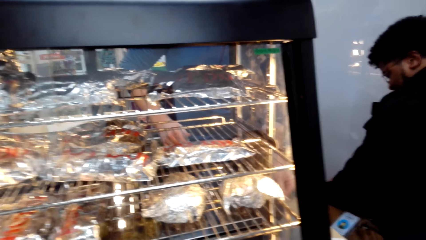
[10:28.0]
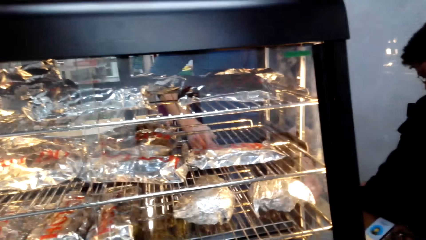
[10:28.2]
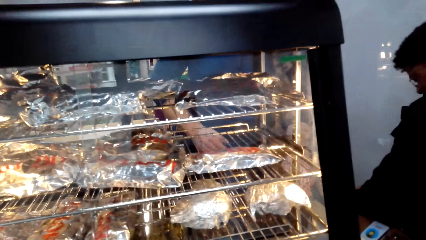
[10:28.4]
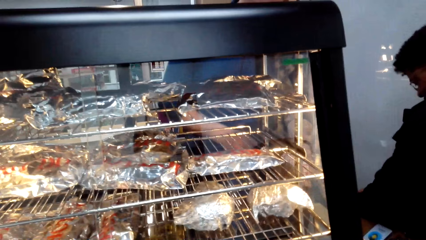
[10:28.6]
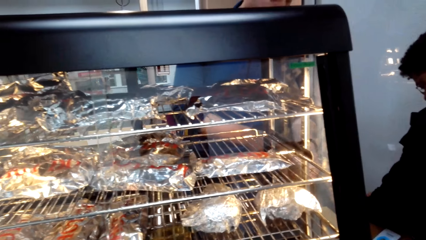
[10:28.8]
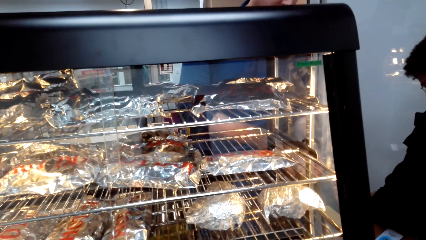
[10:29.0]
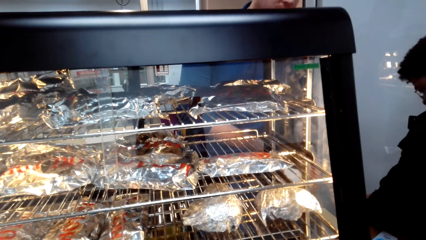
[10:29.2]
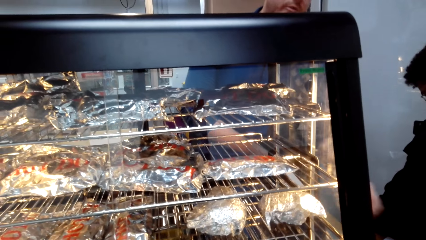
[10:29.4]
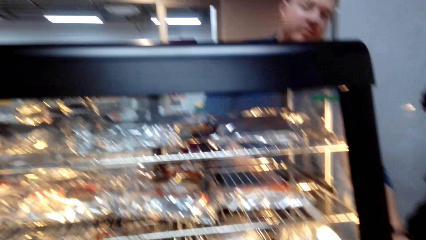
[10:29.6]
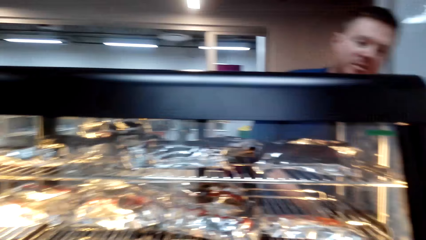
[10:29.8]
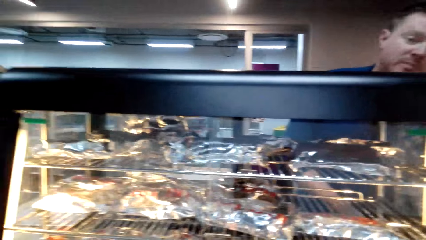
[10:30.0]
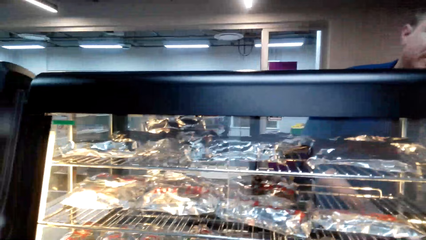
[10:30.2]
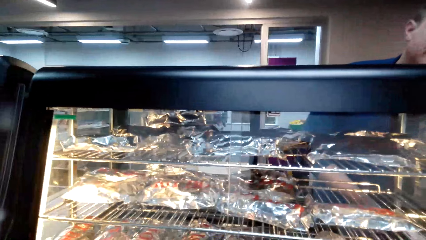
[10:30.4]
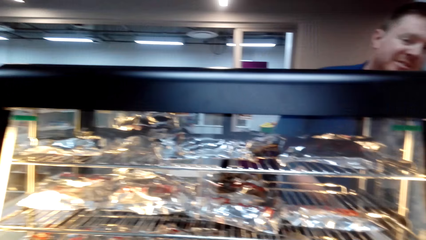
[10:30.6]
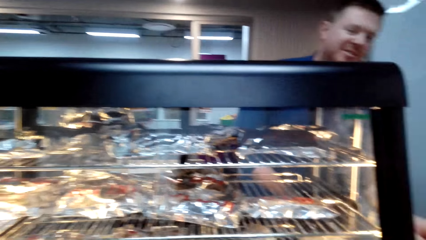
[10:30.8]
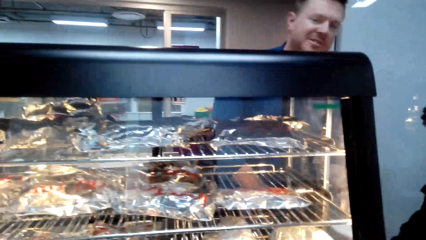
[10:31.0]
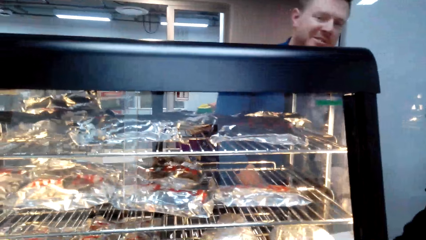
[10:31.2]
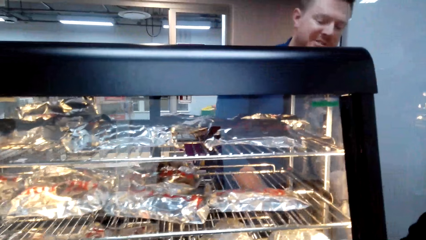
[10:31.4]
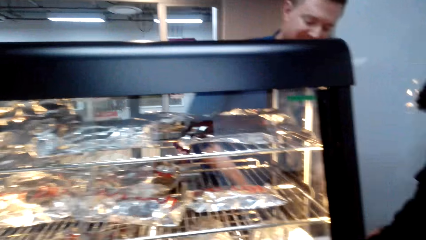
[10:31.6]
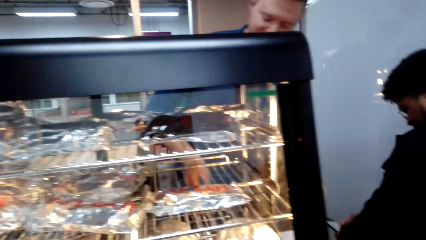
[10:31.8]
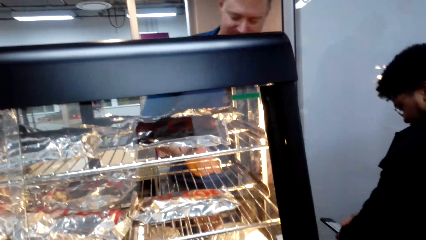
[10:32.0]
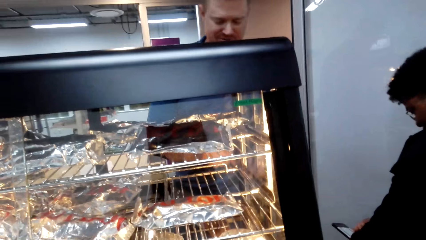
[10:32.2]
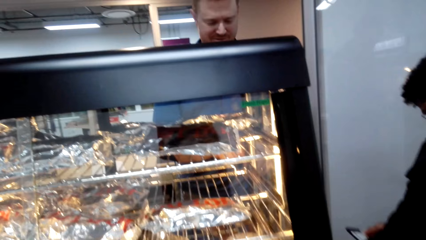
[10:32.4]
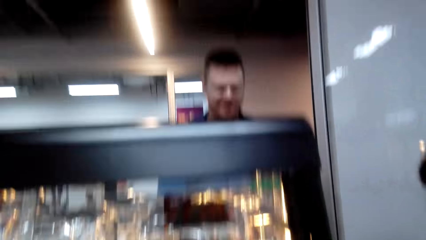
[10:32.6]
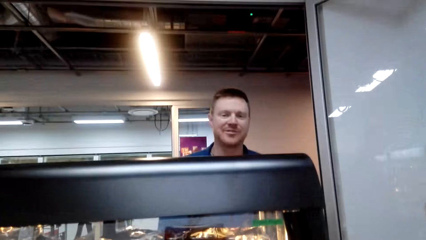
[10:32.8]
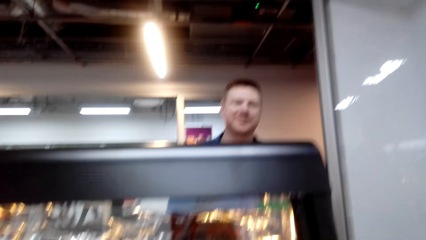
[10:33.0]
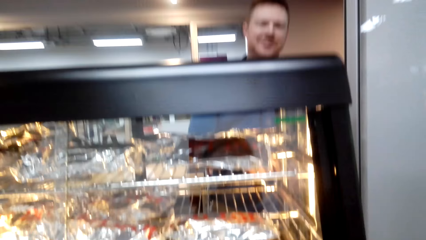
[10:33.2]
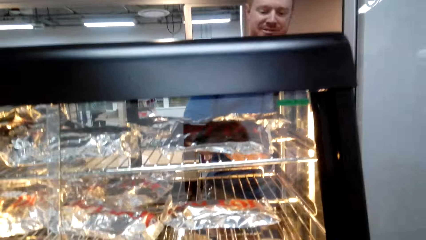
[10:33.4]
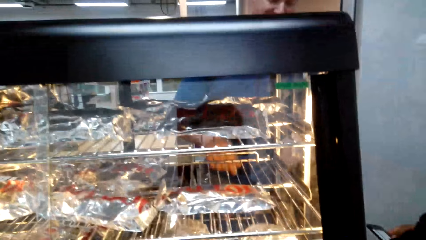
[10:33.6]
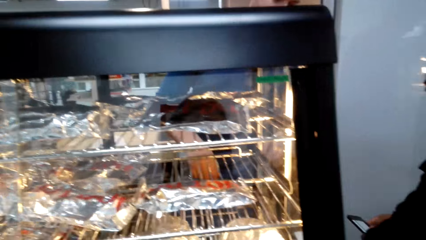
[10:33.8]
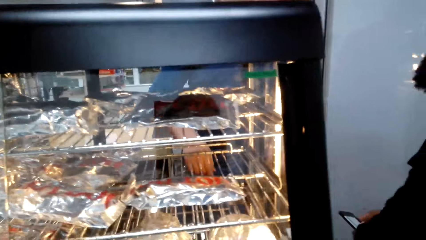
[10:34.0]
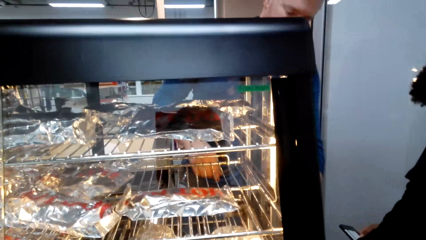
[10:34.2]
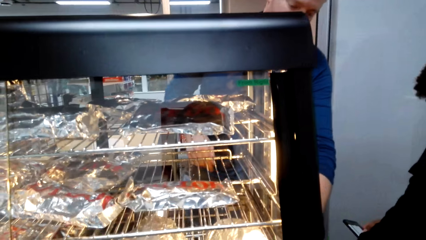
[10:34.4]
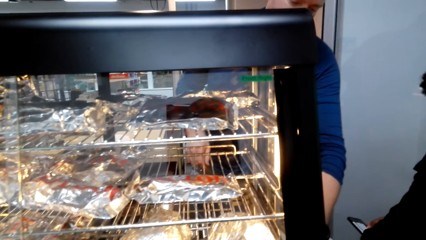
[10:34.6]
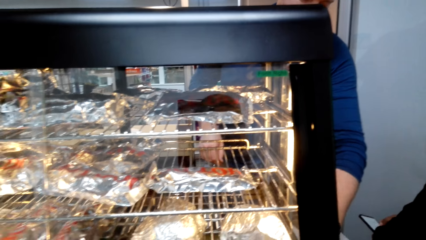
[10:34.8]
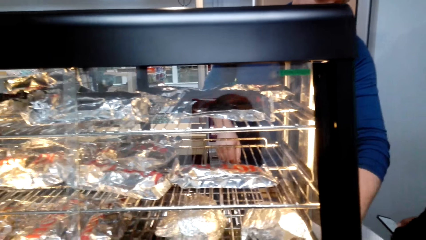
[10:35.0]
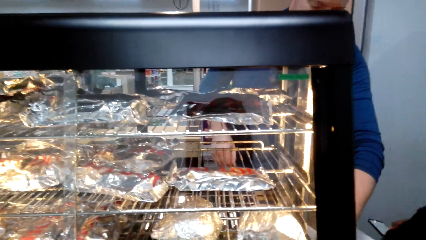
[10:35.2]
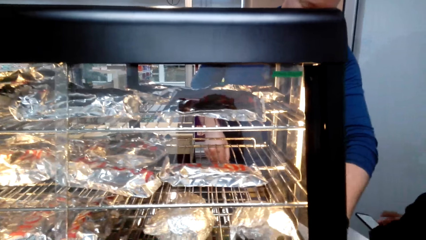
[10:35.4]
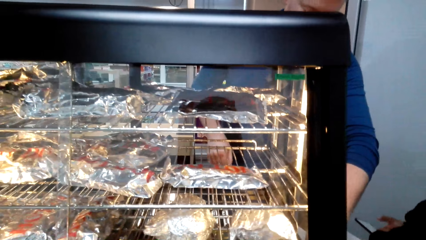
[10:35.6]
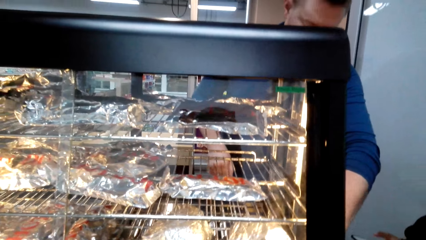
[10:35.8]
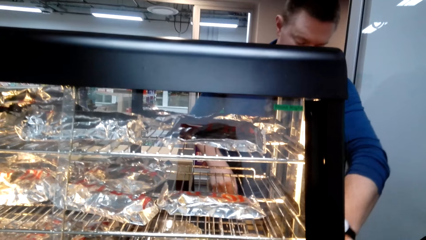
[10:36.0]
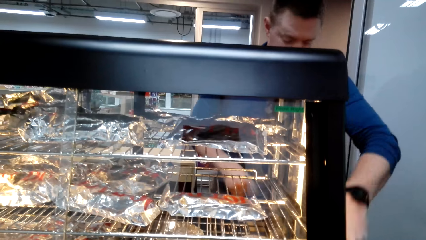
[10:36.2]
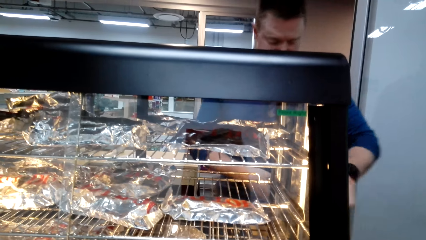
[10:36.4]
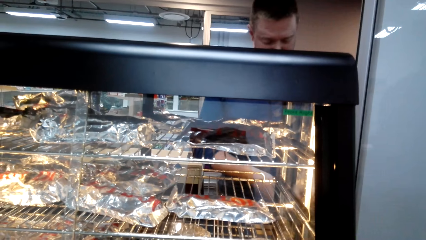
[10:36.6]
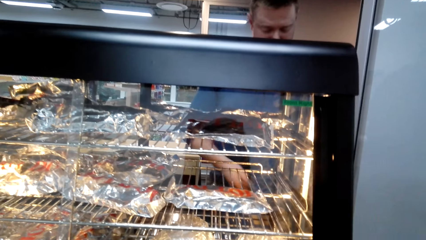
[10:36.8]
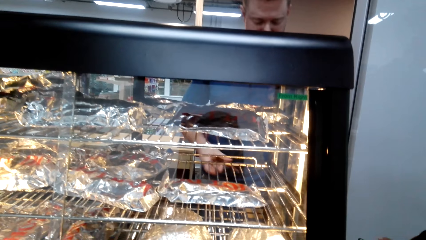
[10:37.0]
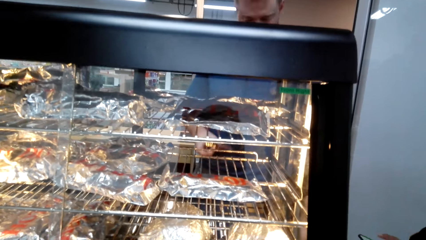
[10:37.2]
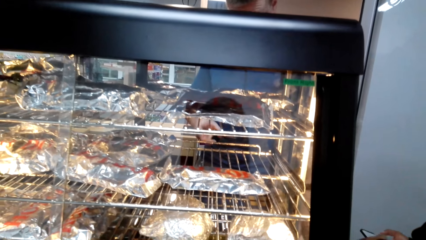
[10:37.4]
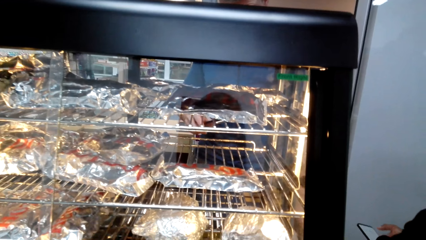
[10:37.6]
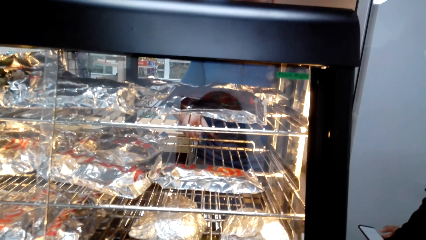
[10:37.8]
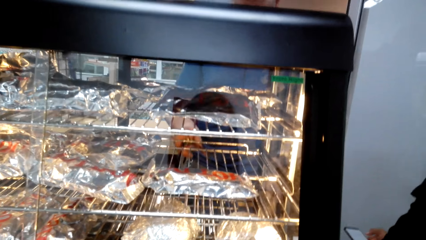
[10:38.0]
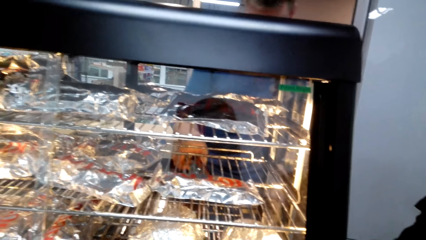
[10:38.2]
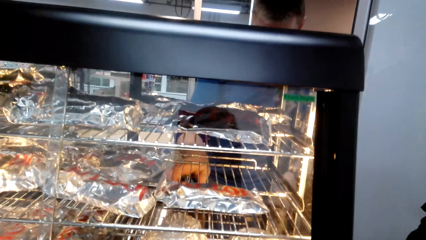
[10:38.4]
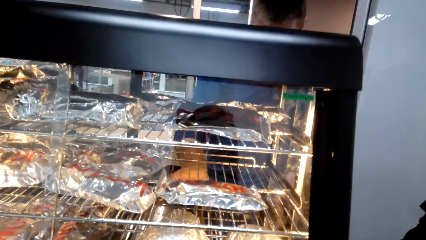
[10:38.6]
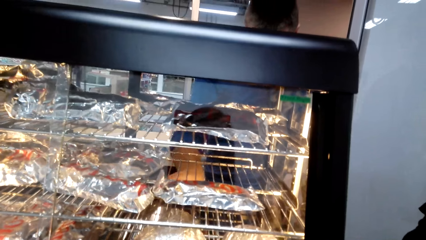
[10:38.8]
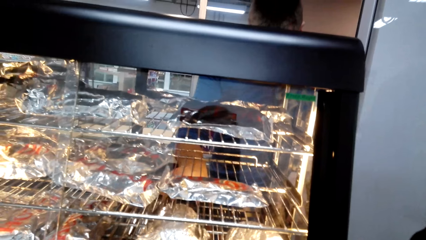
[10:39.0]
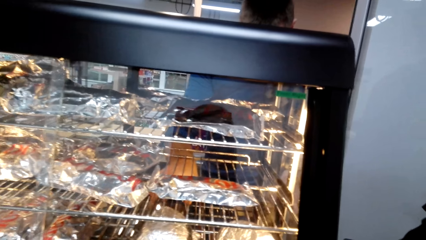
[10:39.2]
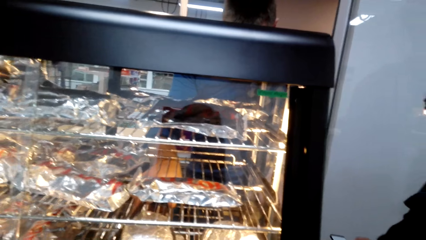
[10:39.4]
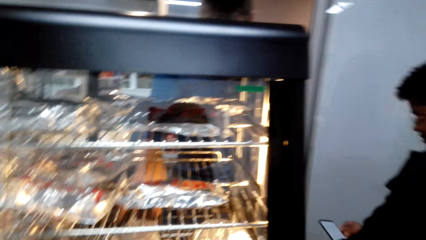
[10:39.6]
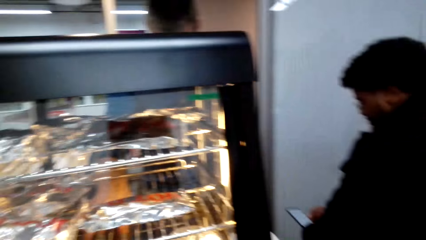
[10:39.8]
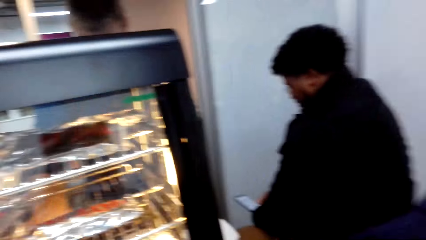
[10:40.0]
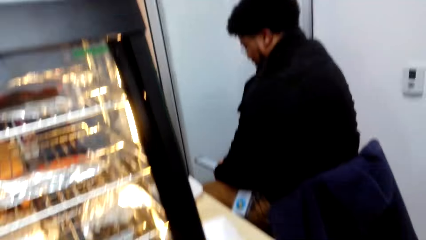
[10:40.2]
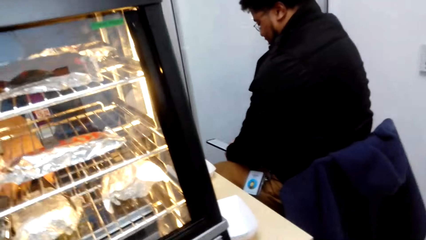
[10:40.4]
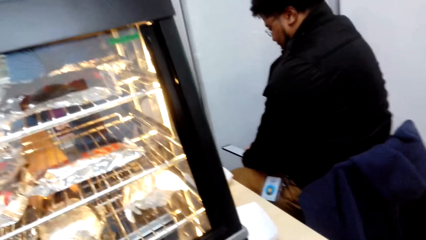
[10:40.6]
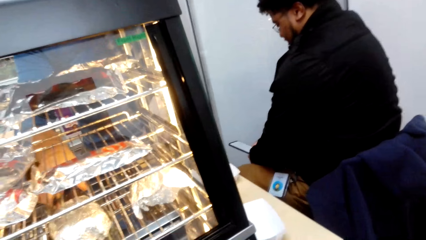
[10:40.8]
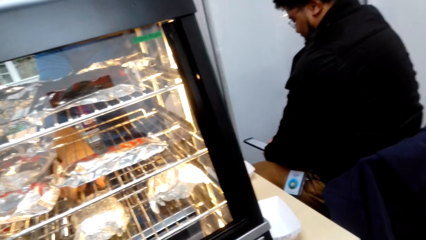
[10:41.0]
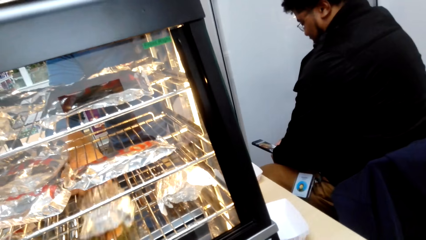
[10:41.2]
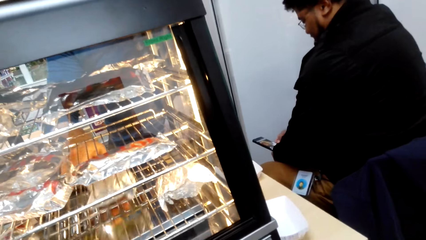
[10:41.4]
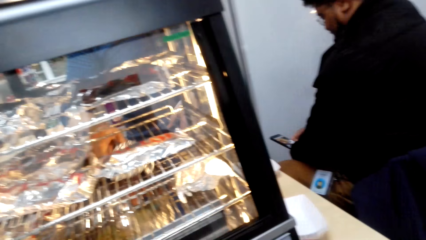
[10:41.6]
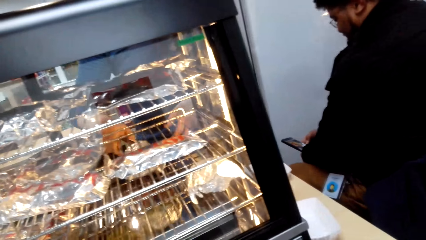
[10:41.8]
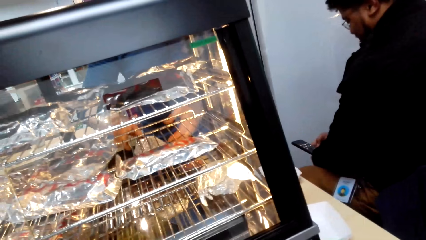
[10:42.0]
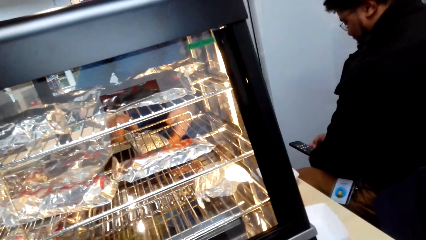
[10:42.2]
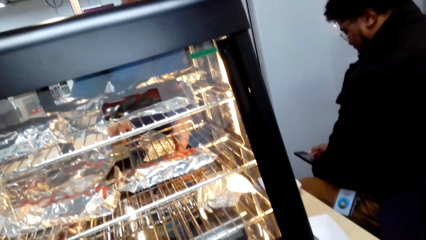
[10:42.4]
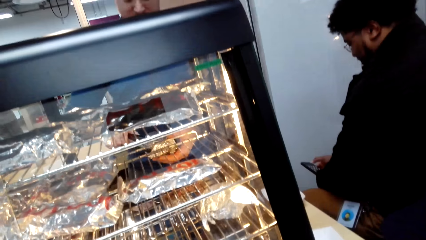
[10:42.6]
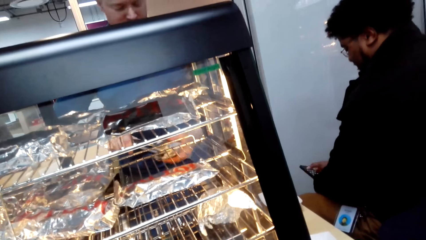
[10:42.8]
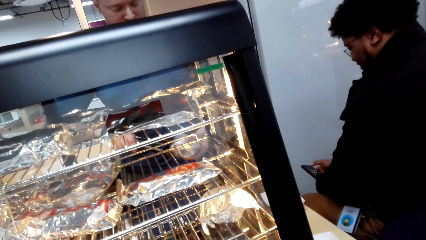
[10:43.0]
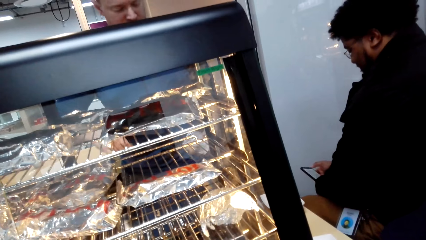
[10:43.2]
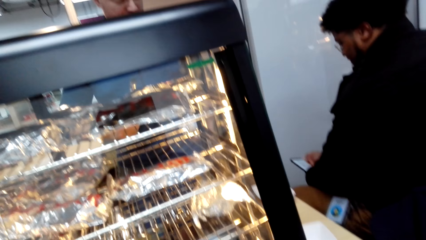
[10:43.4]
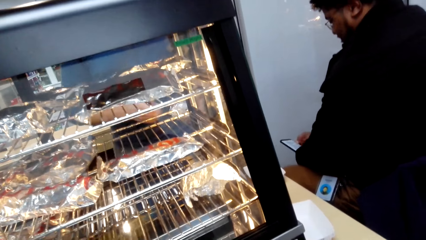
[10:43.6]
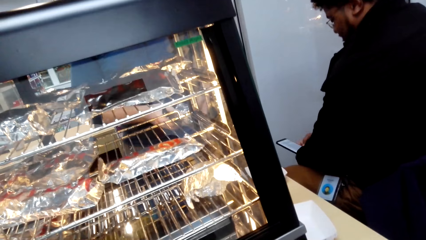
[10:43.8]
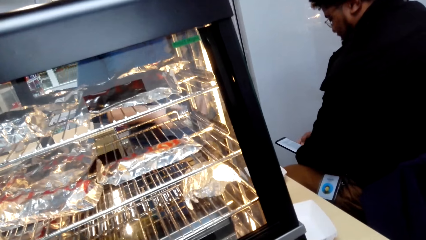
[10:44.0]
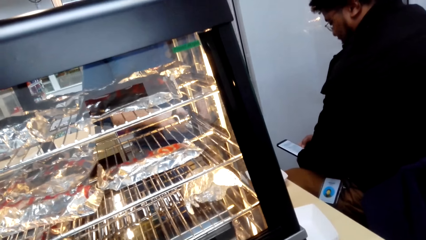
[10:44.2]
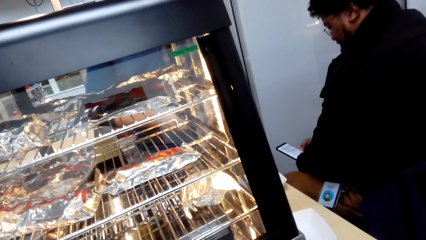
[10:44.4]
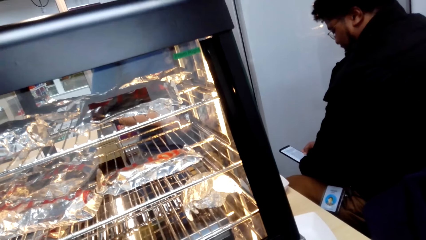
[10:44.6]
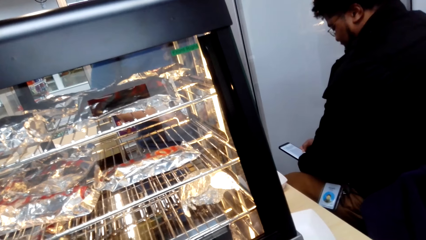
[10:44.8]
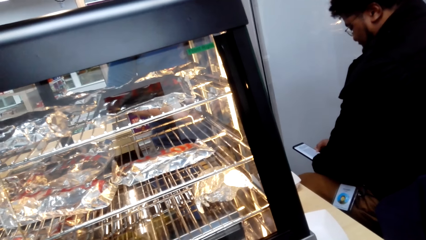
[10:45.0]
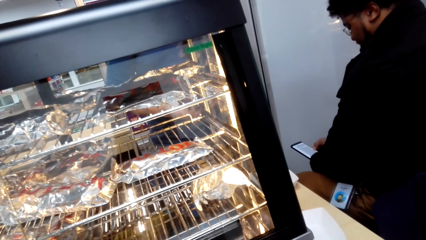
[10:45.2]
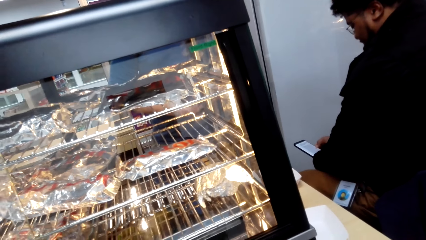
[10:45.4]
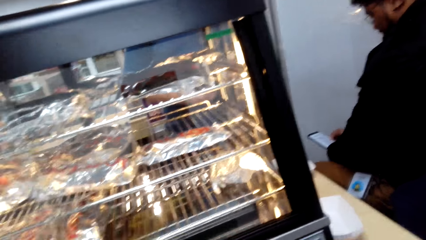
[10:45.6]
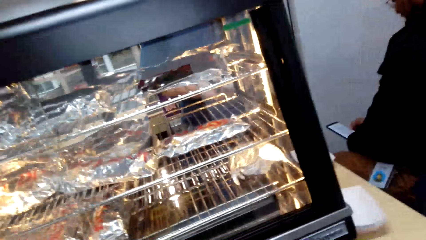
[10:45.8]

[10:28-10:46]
The camera wearer stares at the display cabinet. The cashier places the serviette in his right hand. The camera wearer talks to the cashier. The cashier reaches for another serviette. The camera wearer stares at the display cabinet. The cashier takes steel tongs, places the tongs in his right hand, and takes the foiled food or snack with the tongs. The cashier takes the food with the left hand, places the tongs in his left hand, holds the snack with both his hands, and unwraps the foil from the snack.
